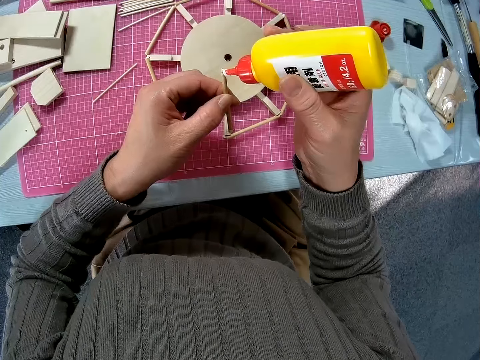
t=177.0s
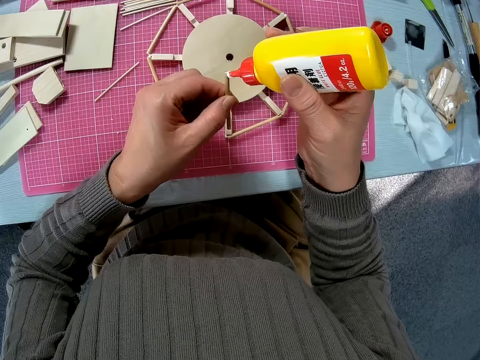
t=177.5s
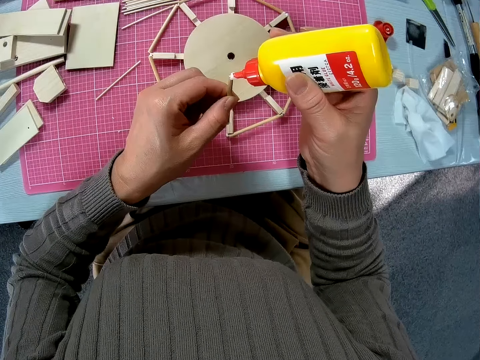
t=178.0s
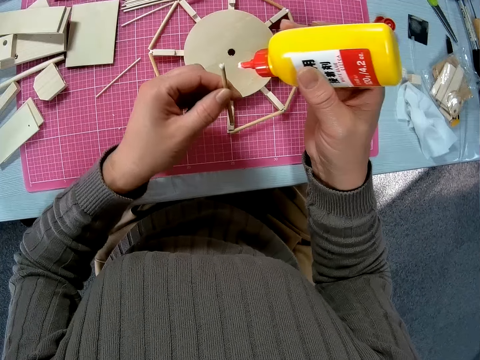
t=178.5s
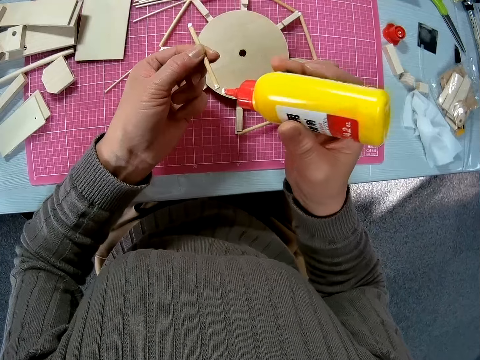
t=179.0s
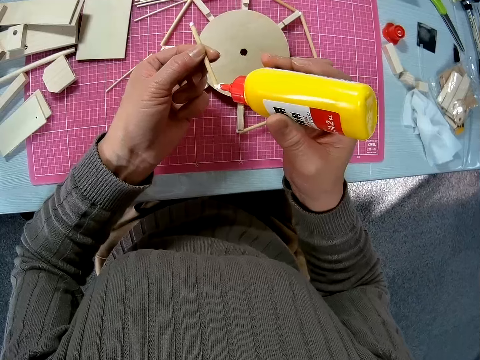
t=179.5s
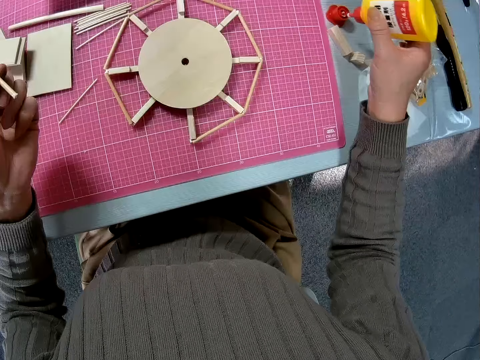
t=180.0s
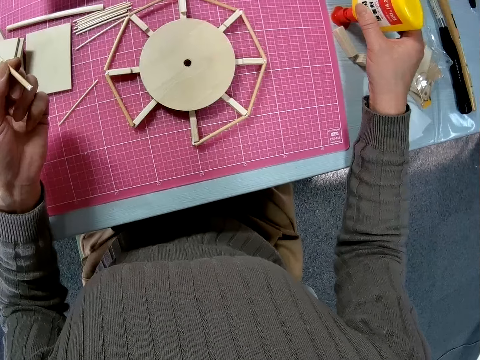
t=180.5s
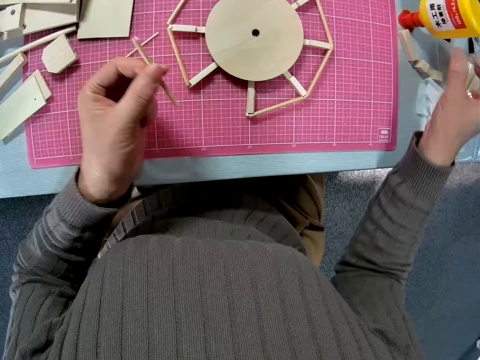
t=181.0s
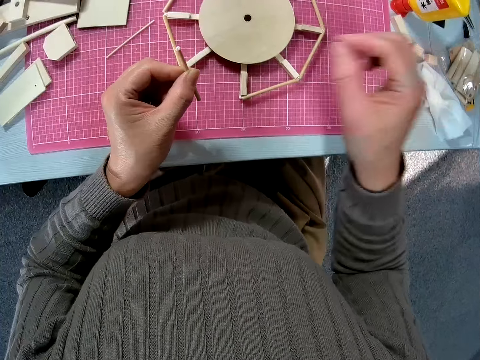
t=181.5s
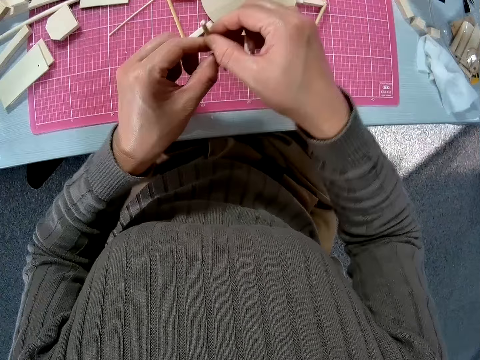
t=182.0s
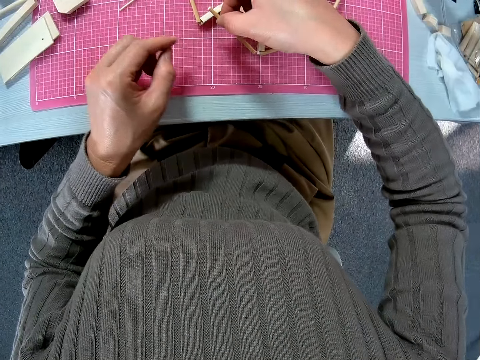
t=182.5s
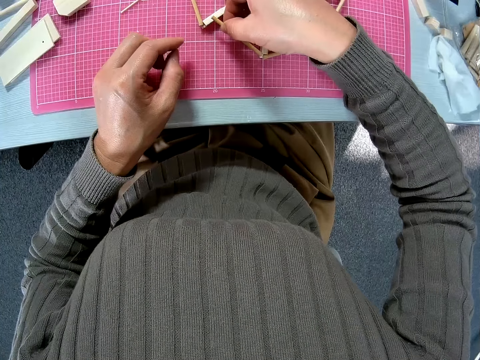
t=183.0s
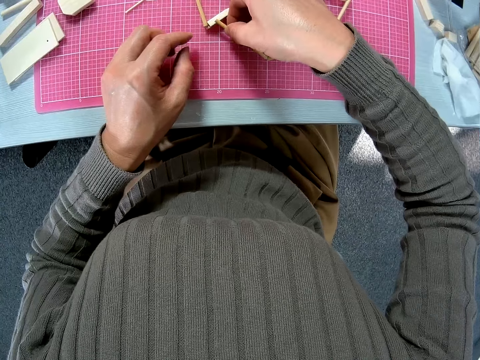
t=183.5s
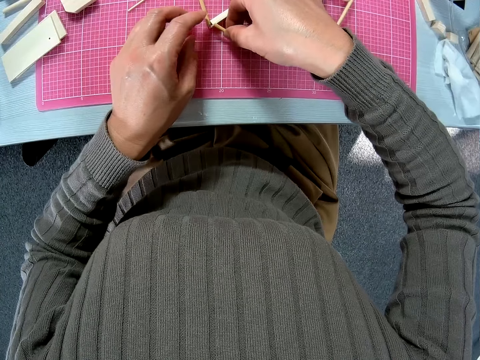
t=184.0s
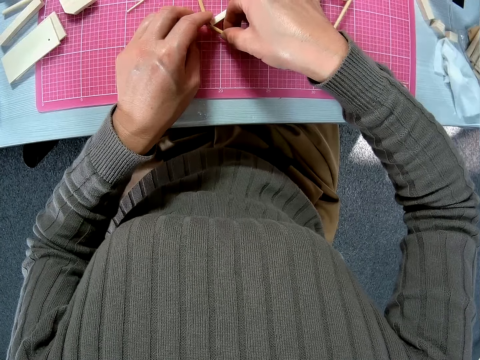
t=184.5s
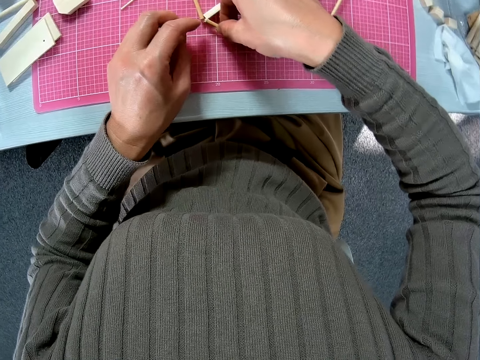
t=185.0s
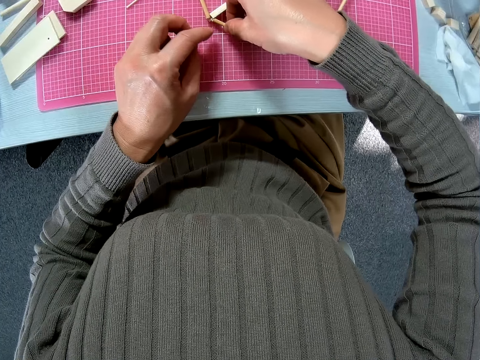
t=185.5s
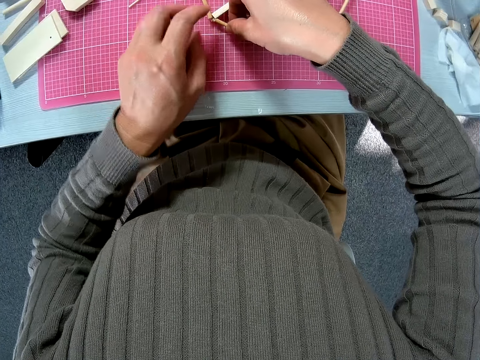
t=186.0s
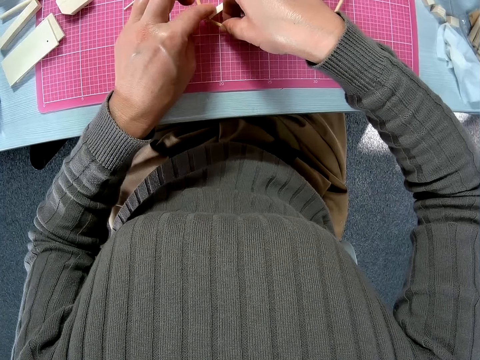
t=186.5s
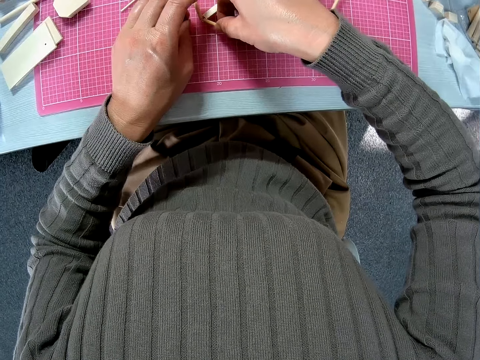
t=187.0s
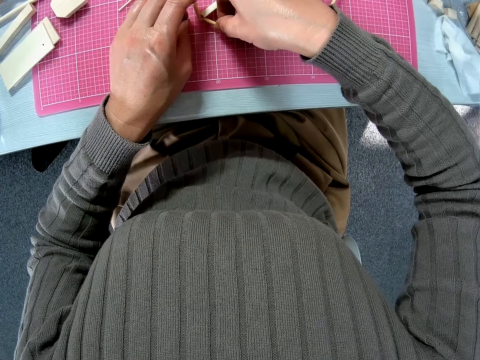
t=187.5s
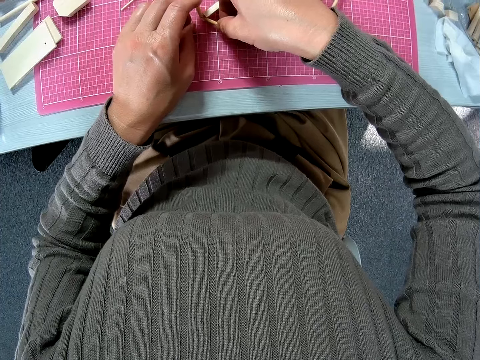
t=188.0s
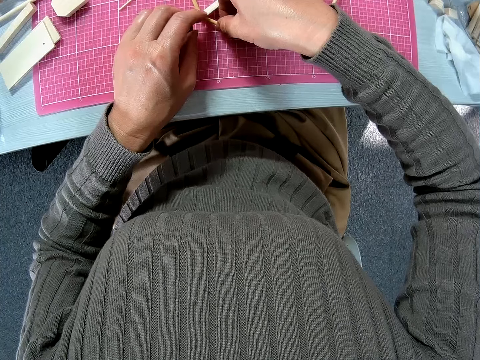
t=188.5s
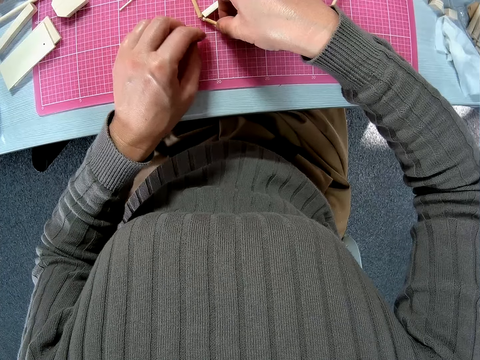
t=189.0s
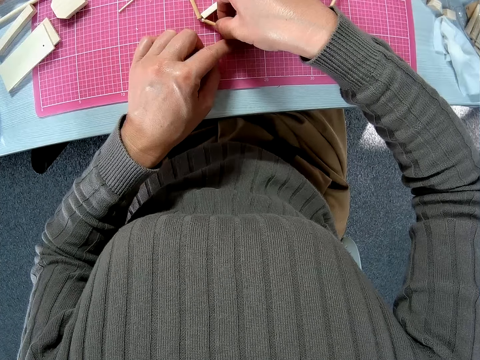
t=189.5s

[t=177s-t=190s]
The camera wearer applies adhesive to the edges of the wood piece in her left hand. She drops the adhesive bottle on the table. She reattaches the wood piece to the circular wood piece.

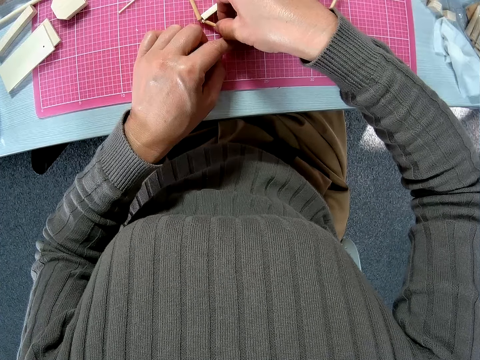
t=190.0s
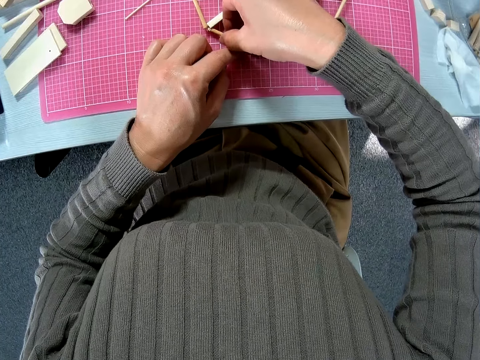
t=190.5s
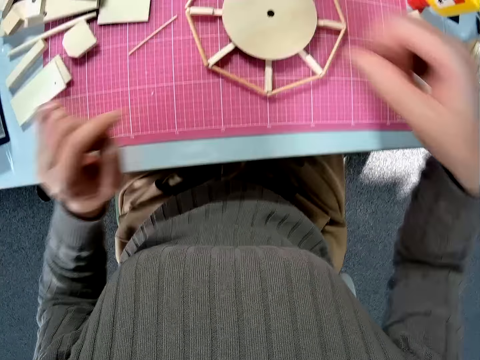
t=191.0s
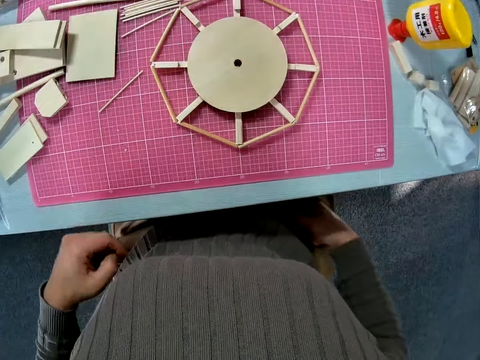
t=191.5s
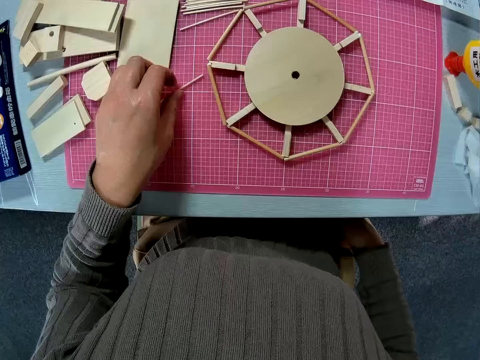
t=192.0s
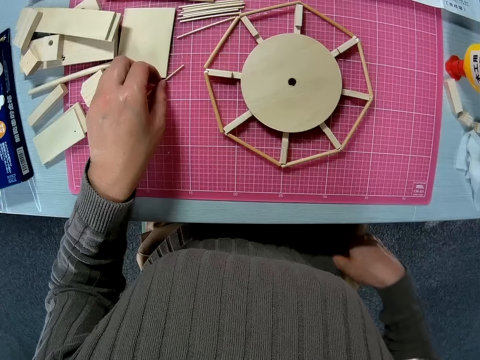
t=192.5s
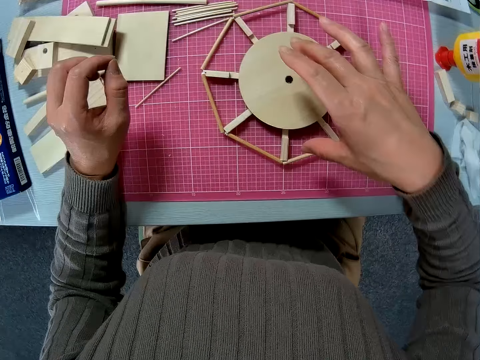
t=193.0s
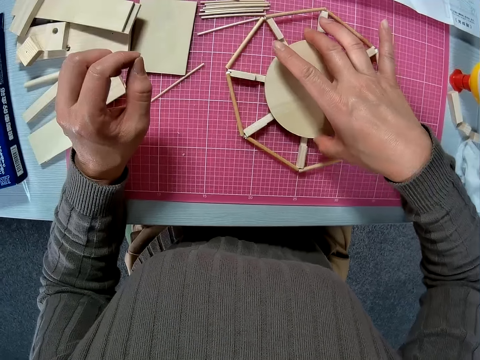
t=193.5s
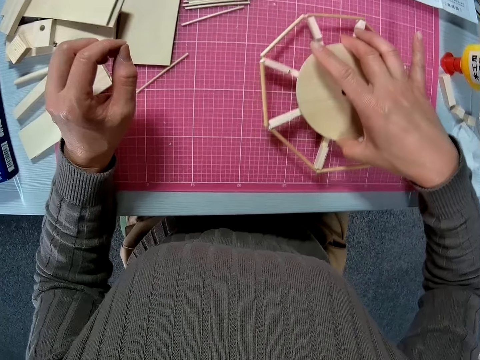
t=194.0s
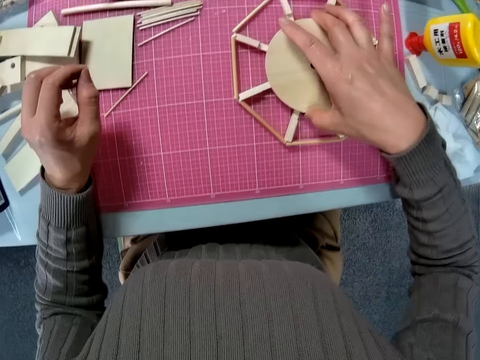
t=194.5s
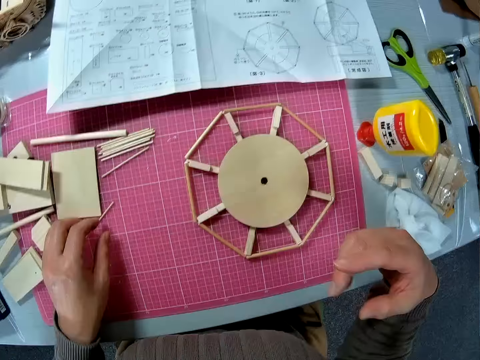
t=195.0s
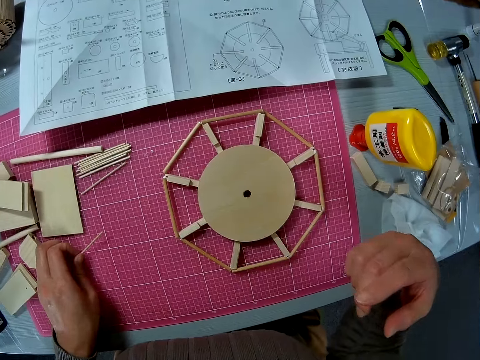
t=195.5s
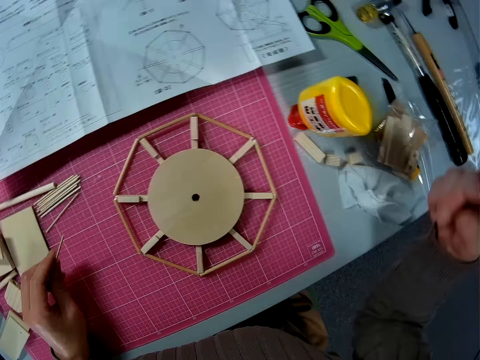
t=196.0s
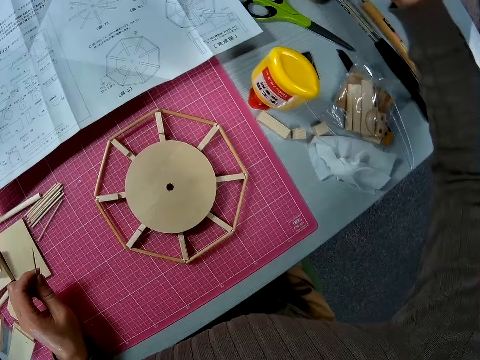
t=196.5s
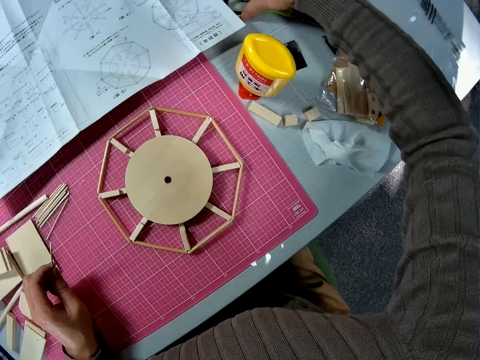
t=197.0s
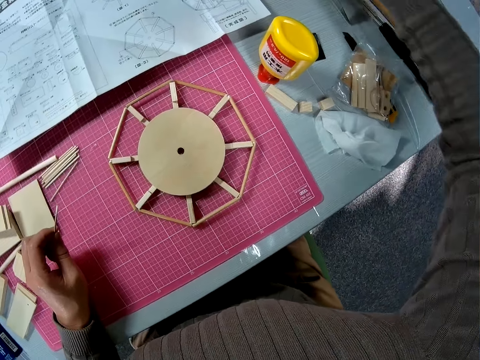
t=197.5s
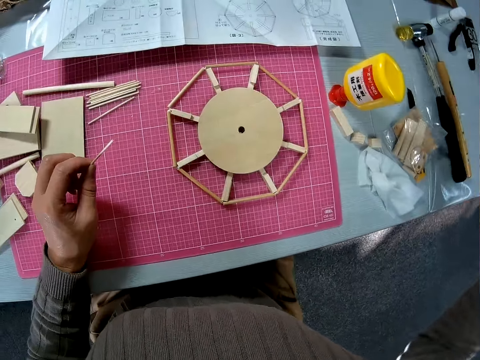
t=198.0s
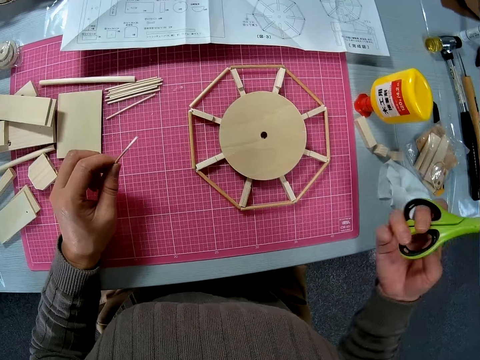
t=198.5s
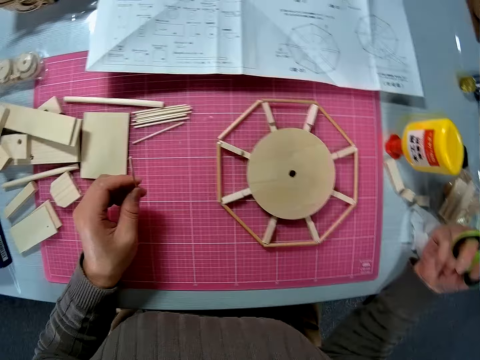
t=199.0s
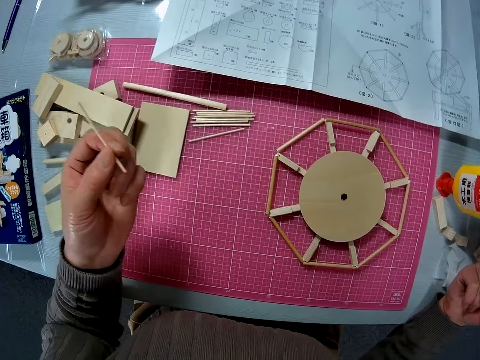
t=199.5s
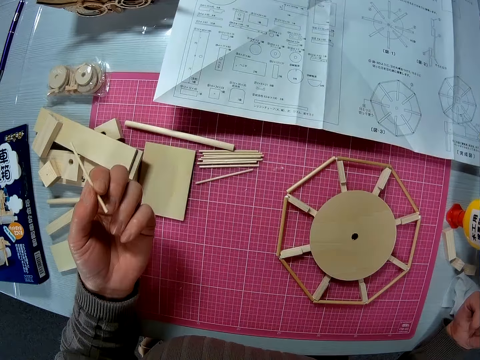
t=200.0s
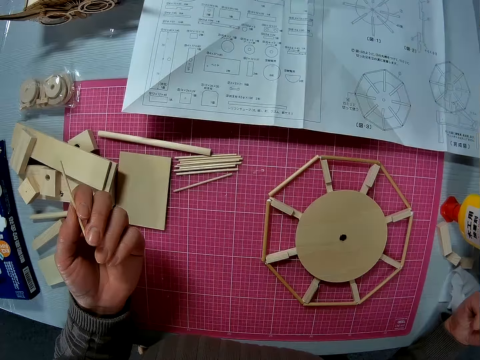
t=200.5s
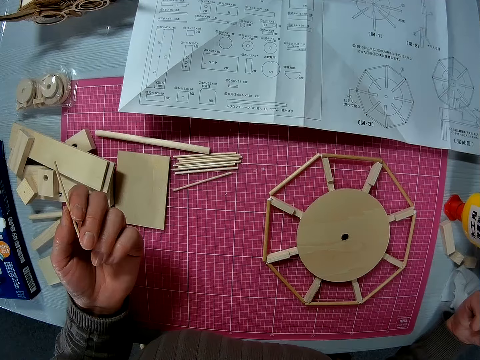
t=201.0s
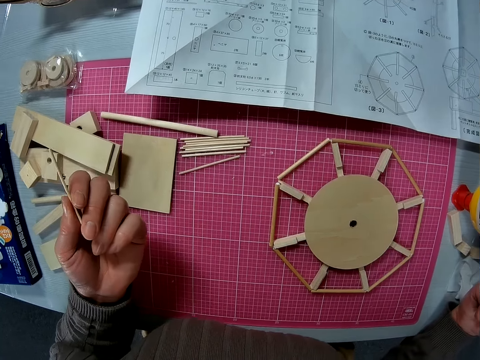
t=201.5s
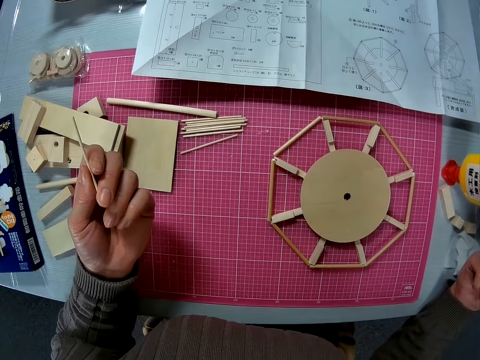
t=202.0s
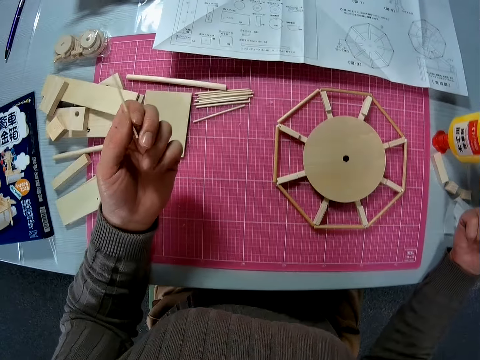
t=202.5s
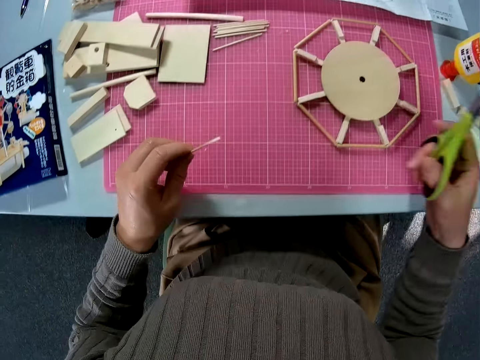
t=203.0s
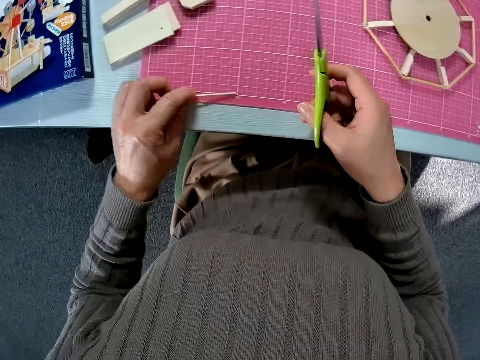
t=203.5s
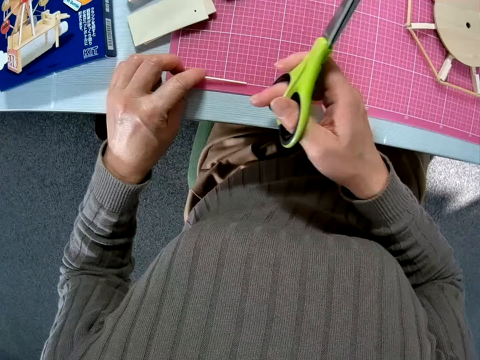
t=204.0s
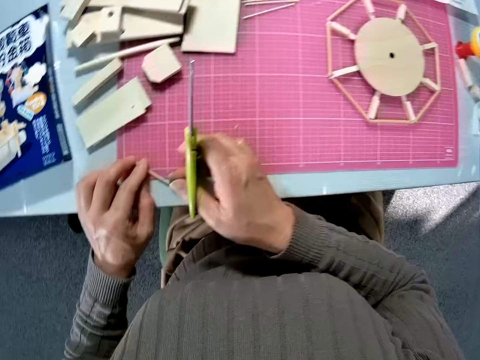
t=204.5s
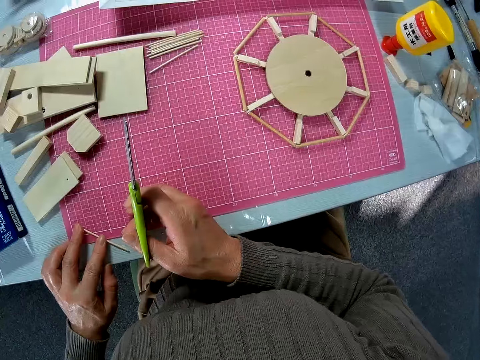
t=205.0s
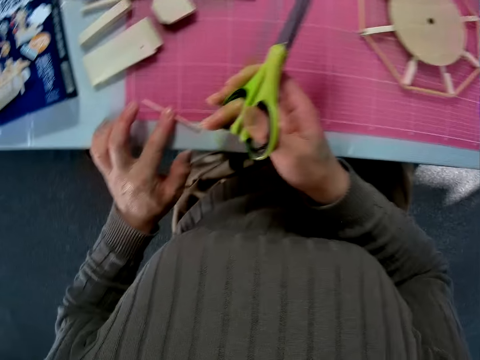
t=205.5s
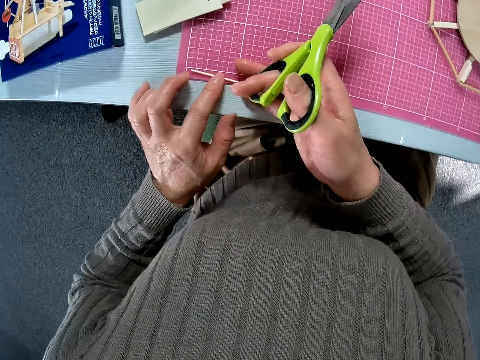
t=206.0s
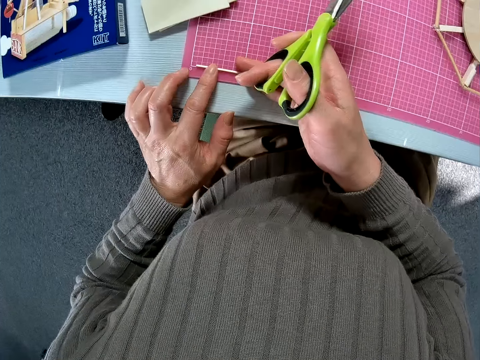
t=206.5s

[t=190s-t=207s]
The camera wearer touches a wooden piece on the table. She takes the woodcraft from the table and places the craft on the table. She takes a wood piece on the board with her left hand. She takes a pair of scissors on the table with her right hand. She holds the wooden piece in hand. She places the wood on the table. She measures the wood piece in her left hand on the board.
